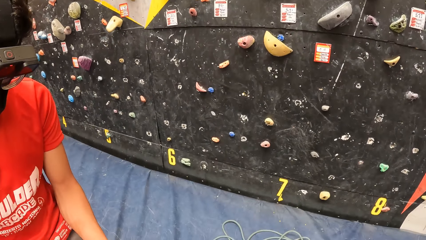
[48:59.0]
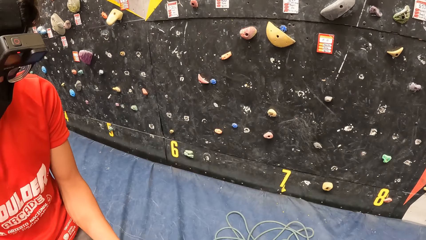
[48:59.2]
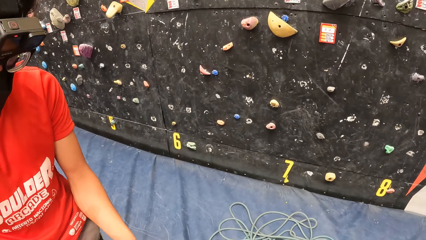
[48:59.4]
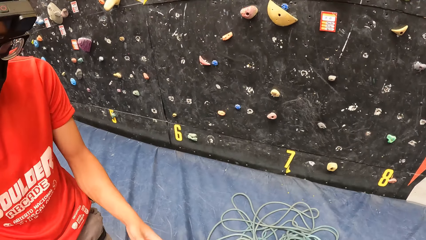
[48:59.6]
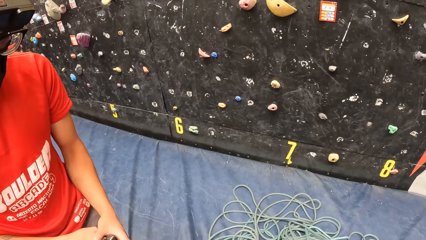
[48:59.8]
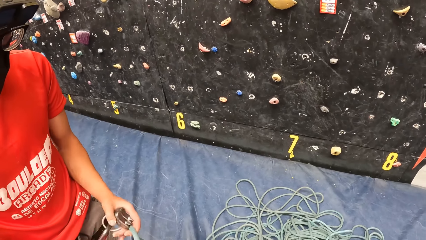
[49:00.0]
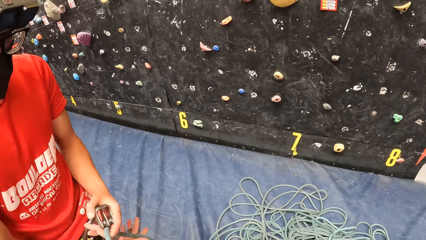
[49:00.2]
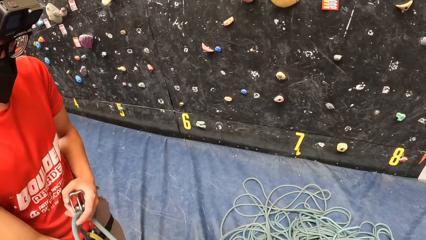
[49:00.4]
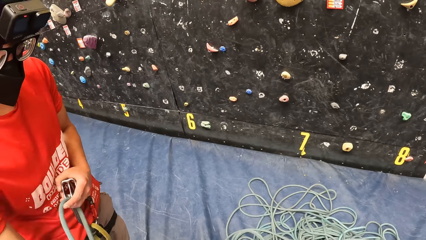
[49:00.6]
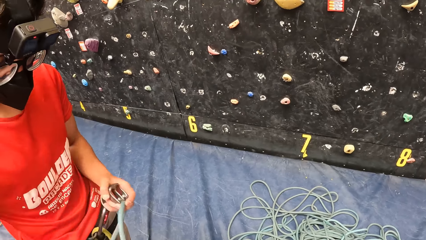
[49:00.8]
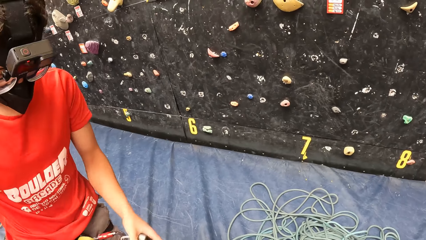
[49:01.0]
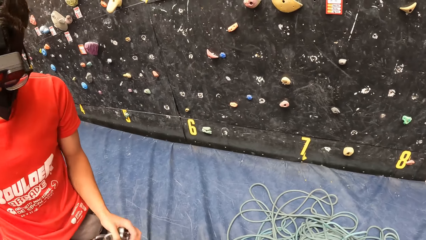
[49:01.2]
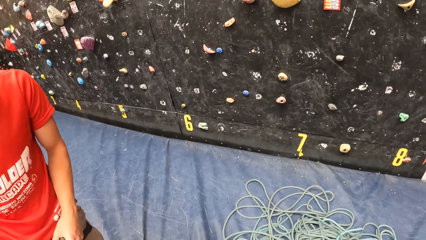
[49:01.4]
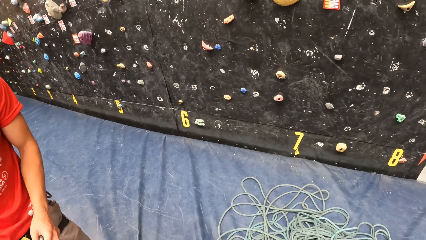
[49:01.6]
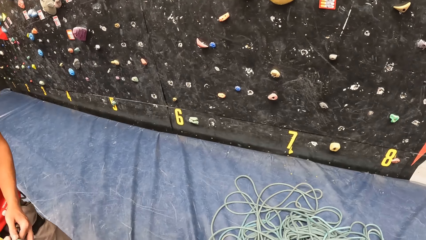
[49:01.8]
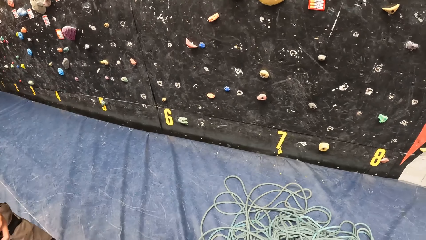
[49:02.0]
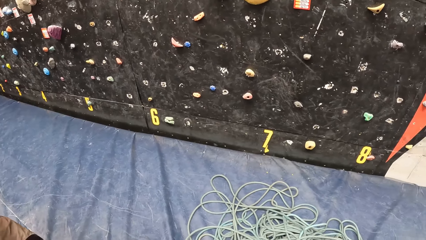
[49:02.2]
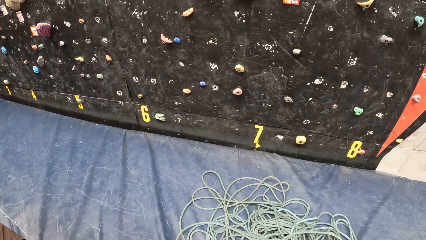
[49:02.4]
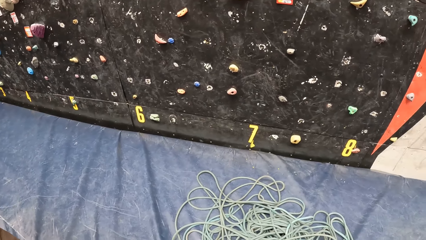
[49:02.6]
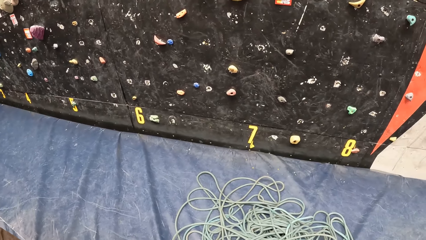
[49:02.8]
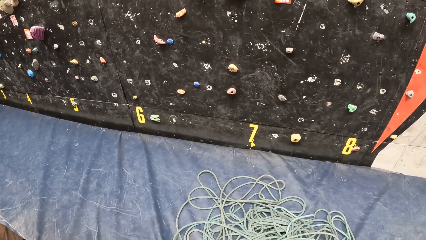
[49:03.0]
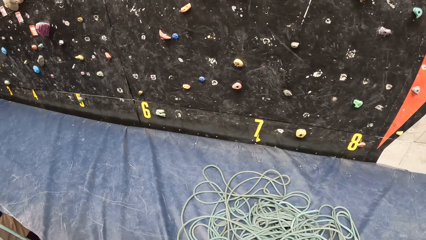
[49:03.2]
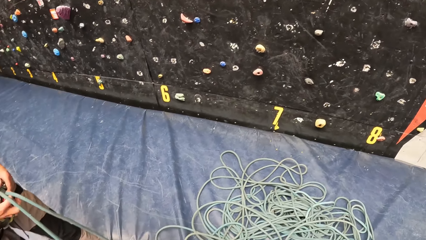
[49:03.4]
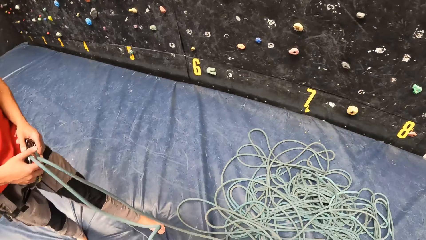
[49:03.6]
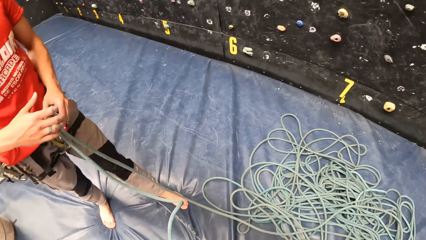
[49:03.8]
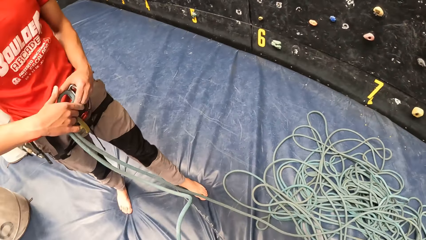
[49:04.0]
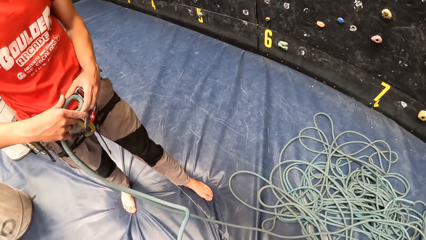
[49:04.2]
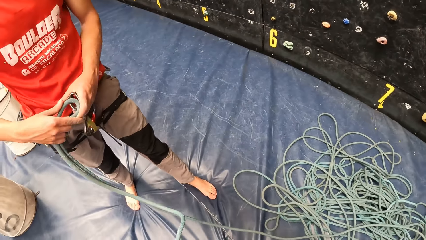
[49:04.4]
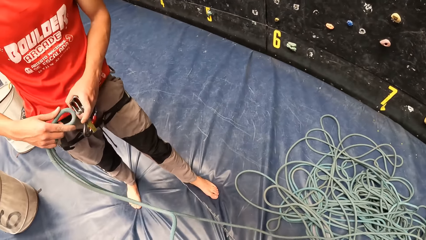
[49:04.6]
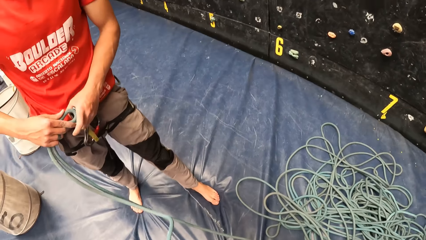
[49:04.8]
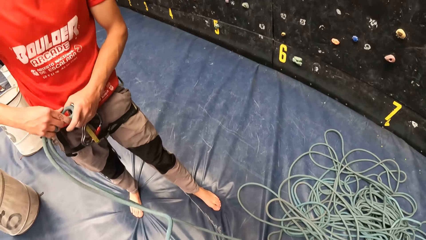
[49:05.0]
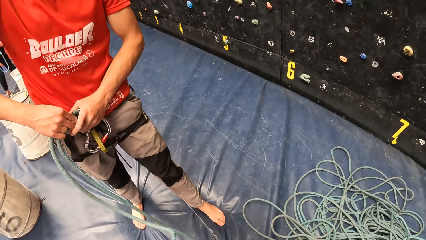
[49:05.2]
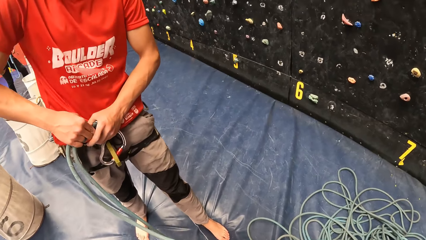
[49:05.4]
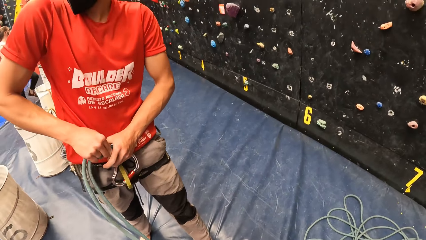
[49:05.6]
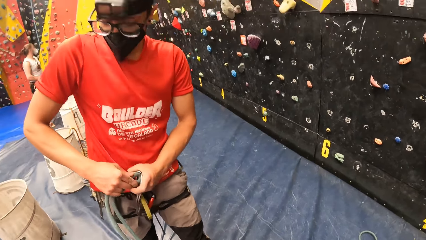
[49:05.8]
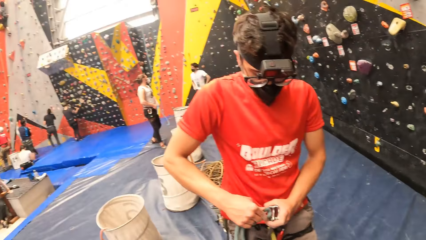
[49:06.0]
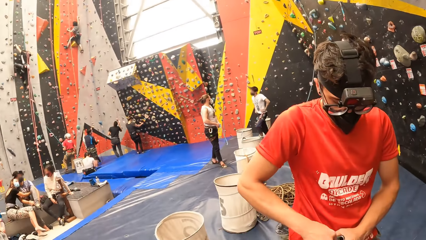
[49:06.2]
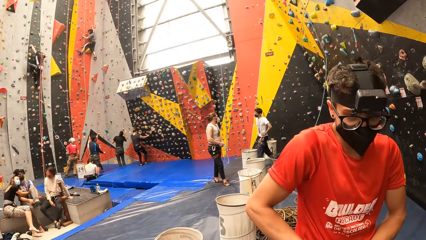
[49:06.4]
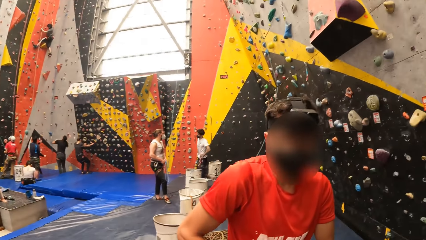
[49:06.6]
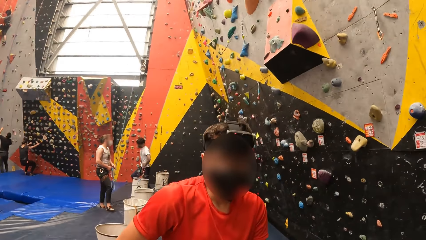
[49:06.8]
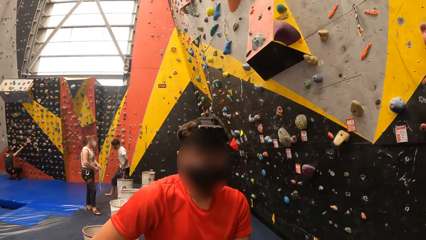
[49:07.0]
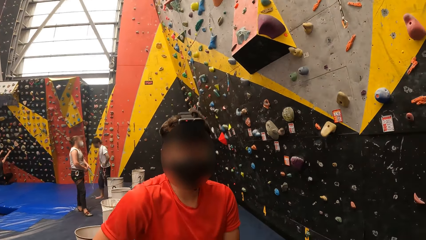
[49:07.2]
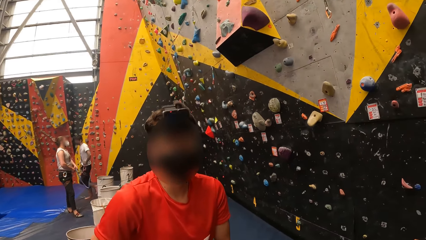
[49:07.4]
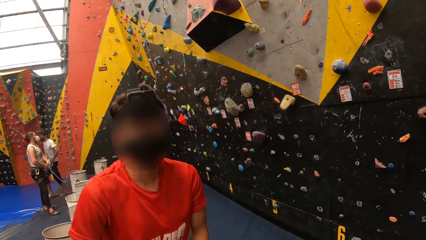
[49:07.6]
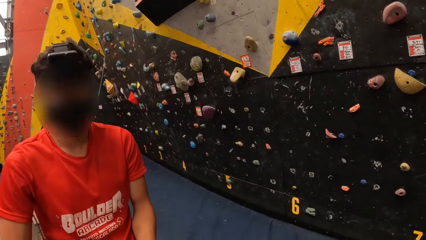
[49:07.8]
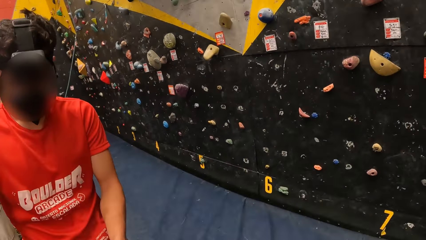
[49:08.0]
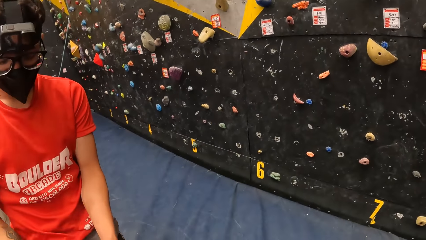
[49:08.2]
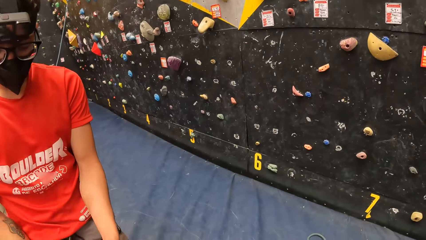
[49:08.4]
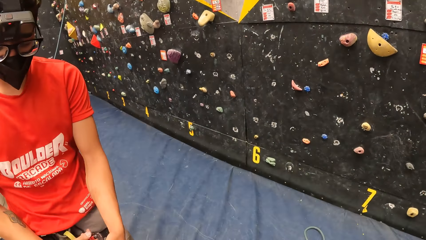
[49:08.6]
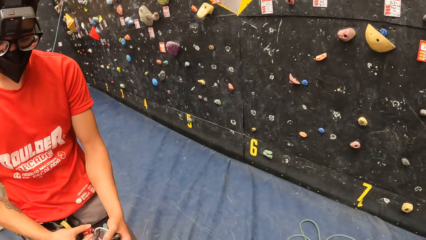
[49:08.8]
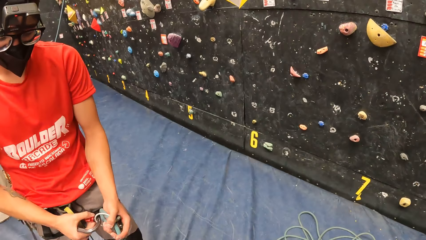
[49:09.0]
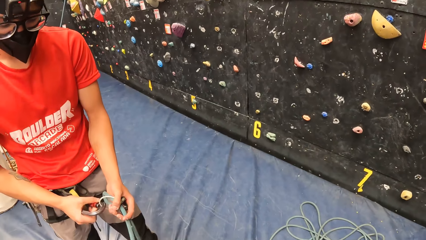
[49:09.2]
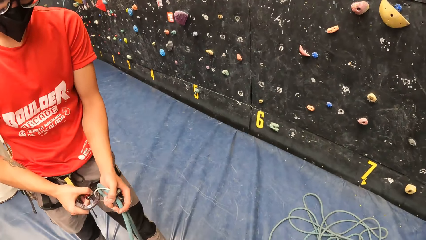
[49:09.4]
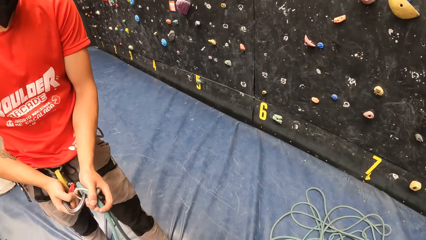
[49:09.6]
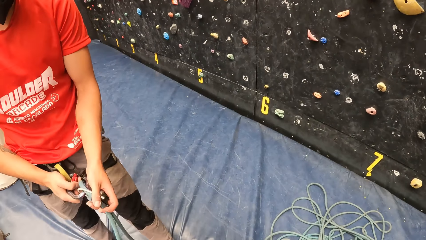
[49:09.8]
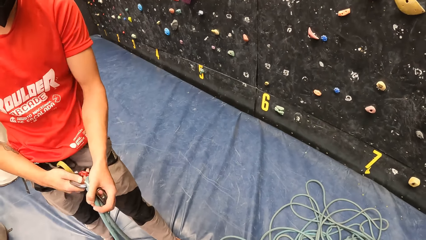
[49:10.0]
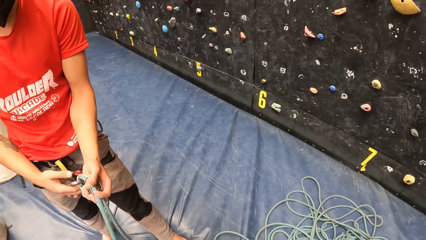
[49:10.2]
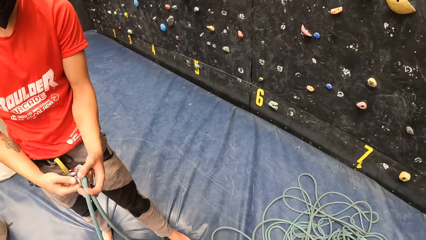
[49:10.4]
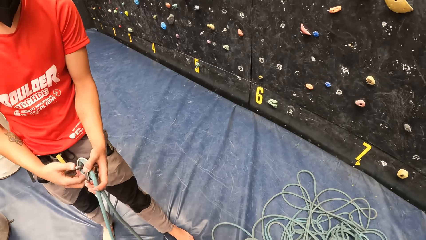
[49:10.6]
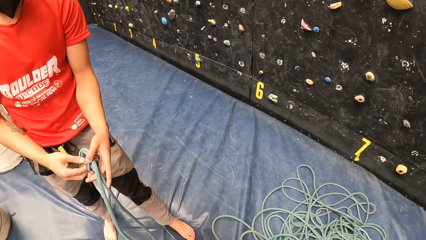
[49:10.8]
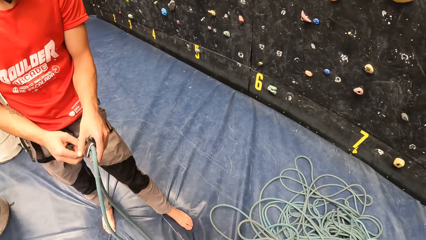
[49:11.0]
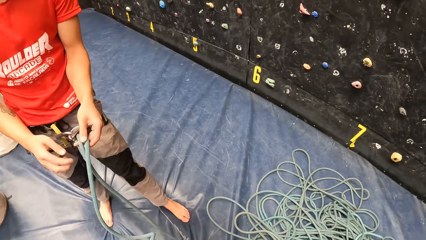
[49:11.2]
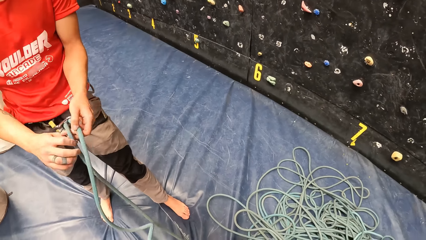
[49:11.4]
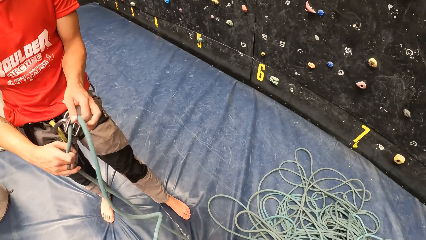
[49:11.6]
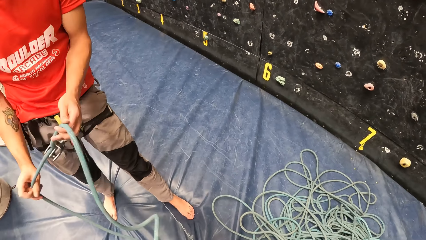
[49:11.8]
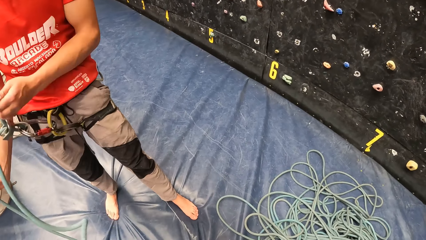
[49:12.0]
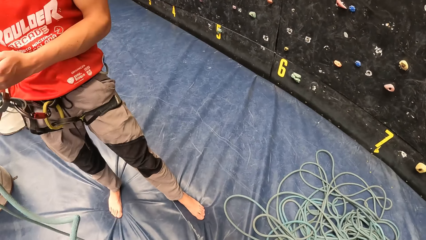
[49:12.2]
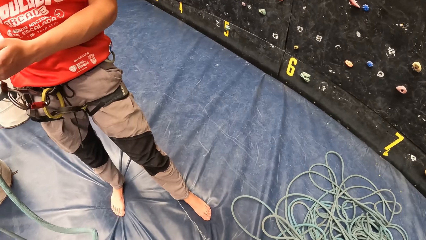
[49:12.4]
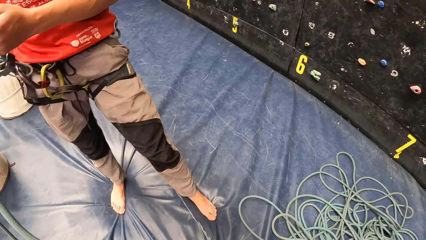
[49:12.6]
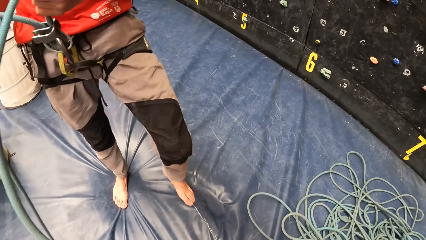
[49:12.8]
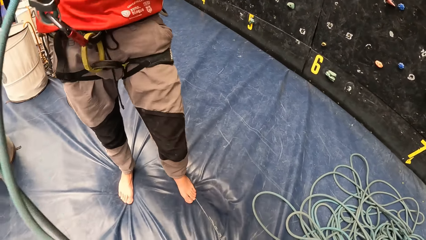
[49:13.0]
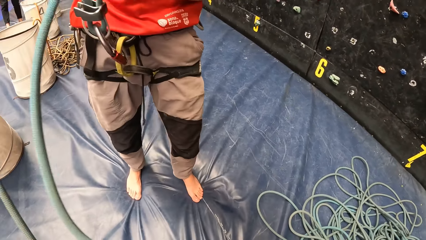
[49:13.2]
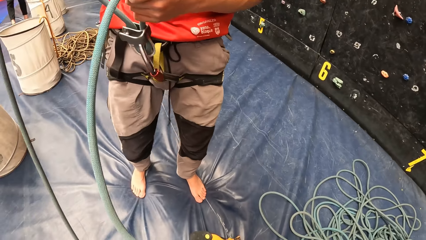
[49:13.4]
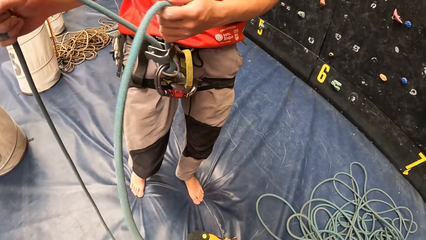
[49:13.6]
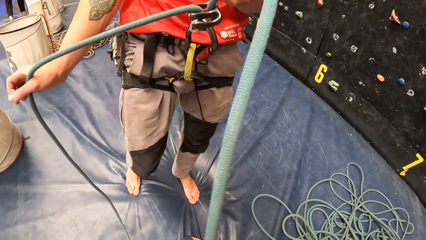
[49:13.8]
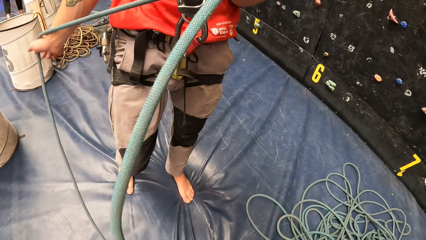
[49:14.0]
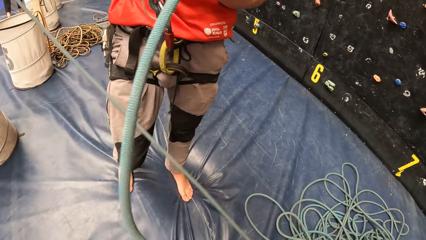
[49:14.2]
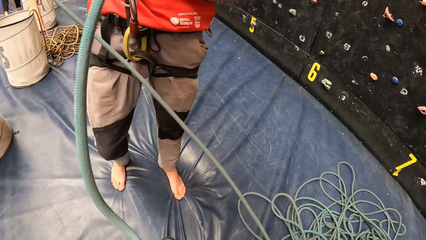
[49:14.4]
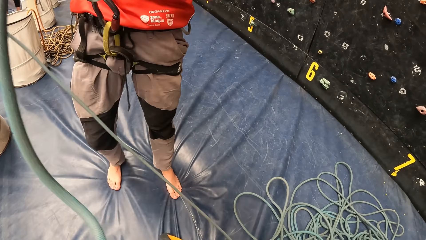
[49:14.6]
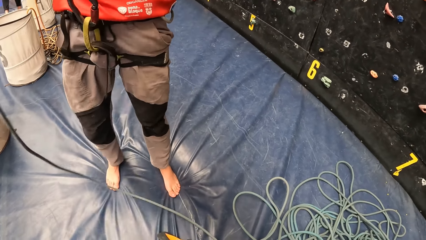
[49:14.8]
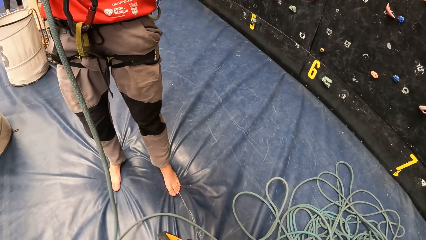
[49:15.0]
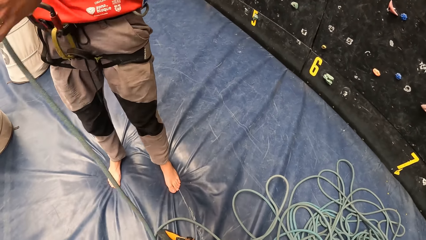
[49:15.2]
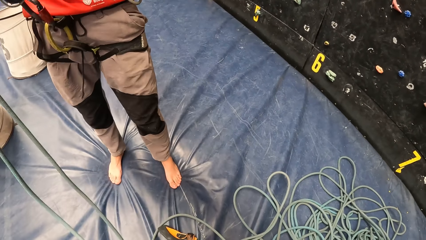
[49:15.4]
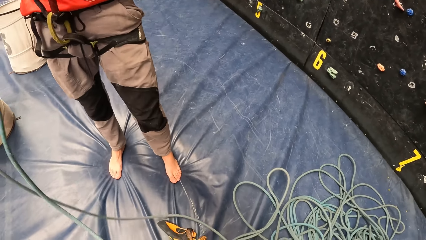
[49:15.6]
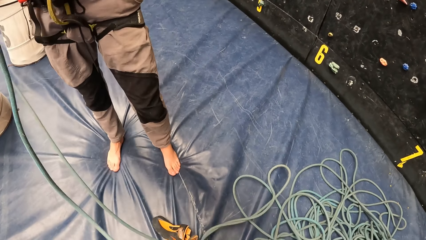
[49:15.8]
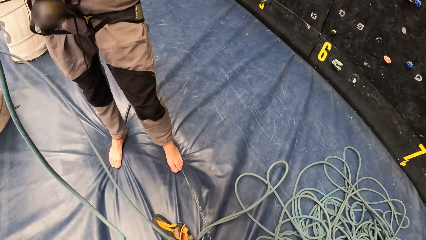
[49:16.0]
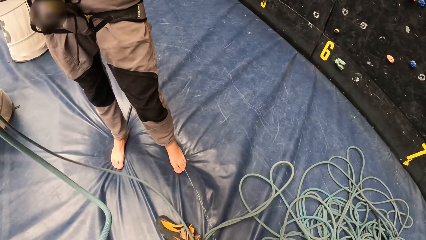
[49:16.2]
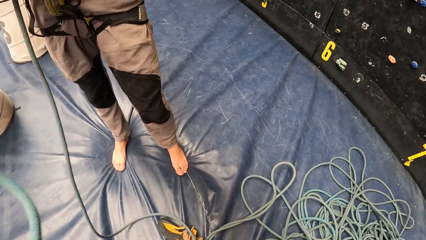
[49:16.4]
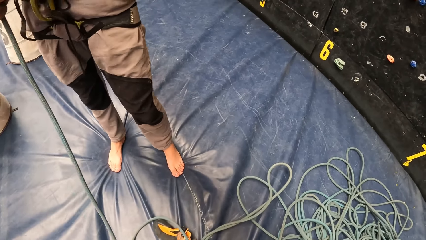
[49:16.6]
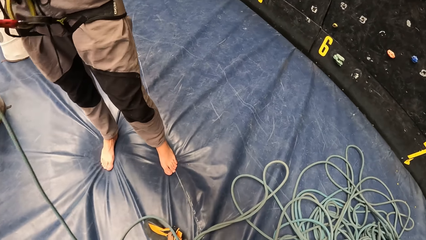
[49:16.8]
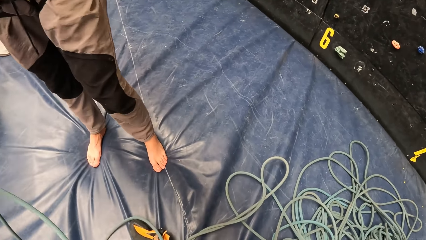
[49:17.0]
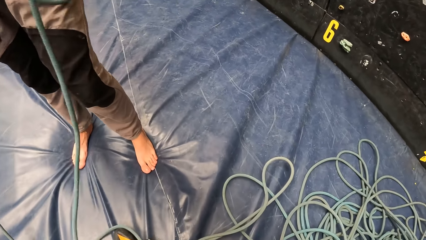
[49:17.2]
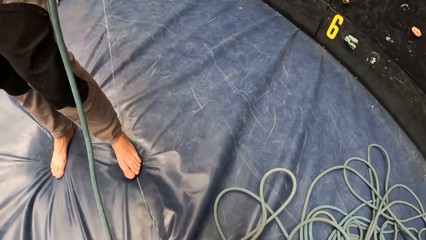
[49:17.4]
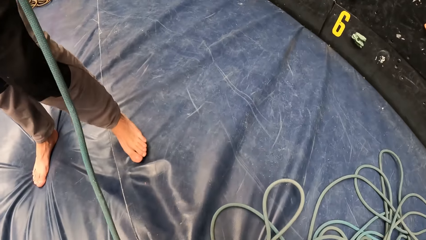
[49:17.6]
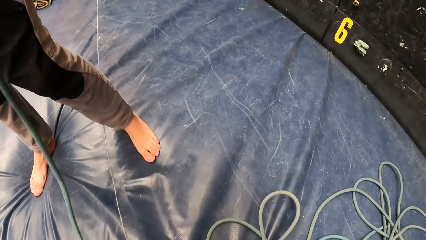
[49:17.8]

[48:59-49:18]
A man ties the climbing rope. The man ties the rope around his waist. The camera wearer looks around and interacts with the man. The man ties the climbing rope. The camera wearer looks around. The man pulls the rope. The camera wearer looks down.
